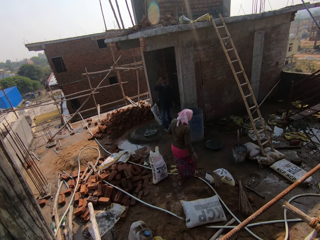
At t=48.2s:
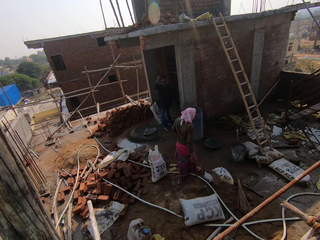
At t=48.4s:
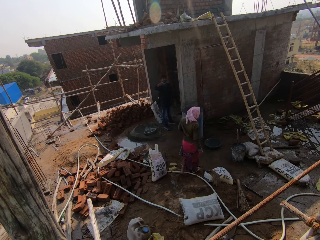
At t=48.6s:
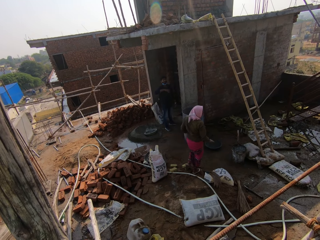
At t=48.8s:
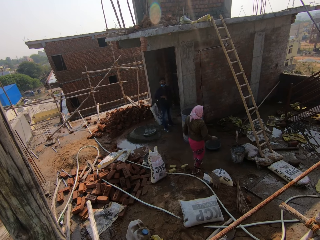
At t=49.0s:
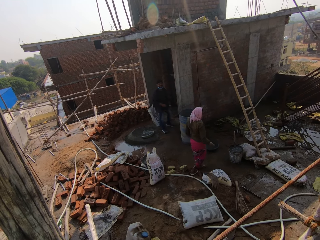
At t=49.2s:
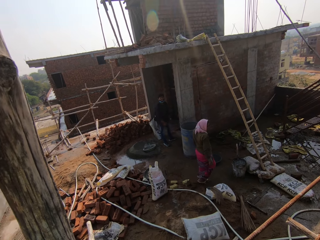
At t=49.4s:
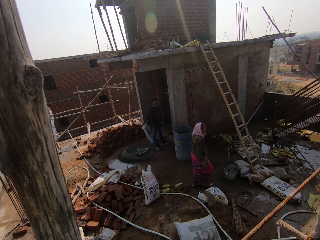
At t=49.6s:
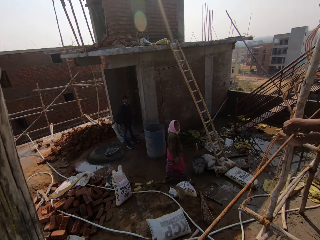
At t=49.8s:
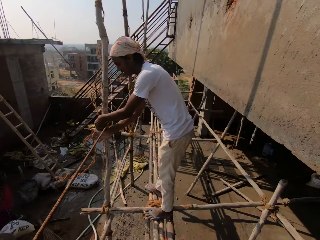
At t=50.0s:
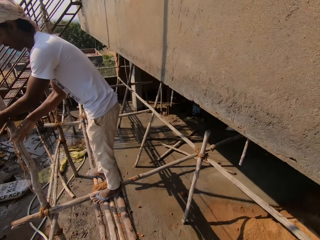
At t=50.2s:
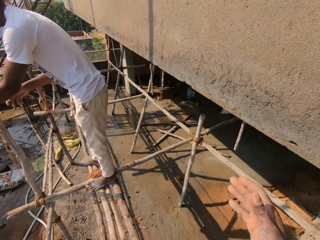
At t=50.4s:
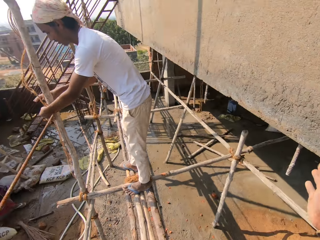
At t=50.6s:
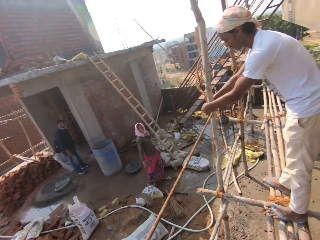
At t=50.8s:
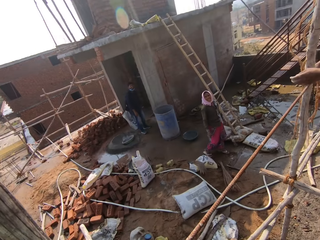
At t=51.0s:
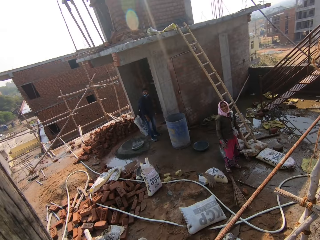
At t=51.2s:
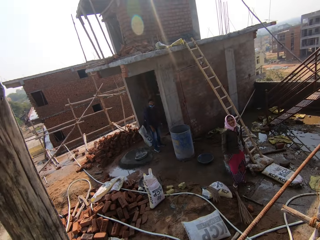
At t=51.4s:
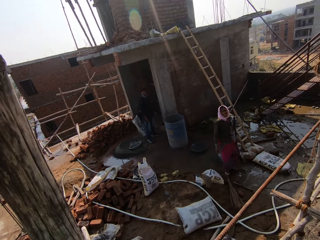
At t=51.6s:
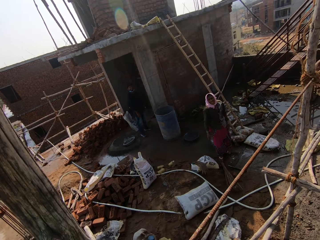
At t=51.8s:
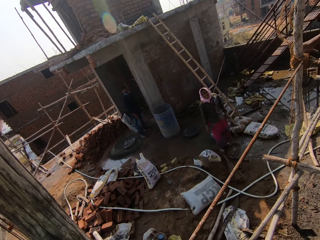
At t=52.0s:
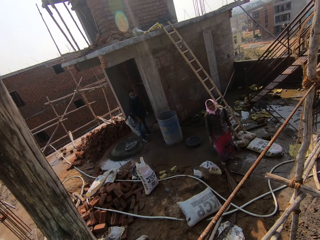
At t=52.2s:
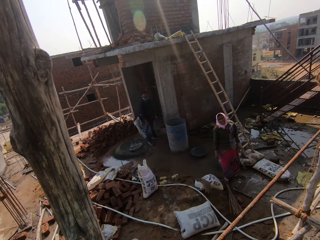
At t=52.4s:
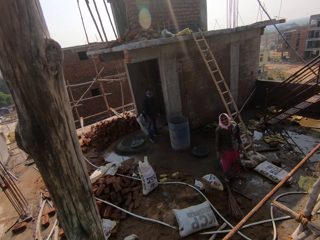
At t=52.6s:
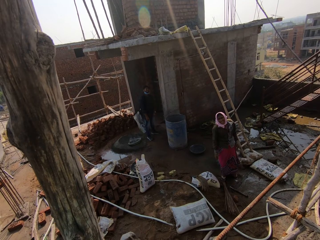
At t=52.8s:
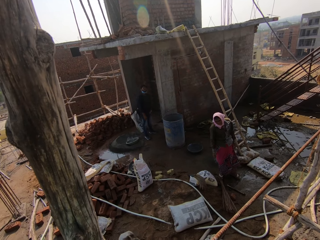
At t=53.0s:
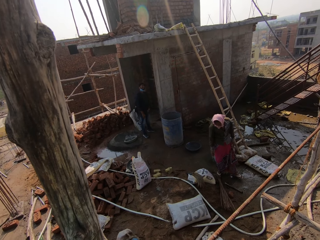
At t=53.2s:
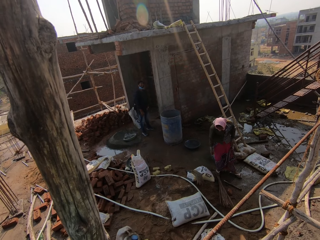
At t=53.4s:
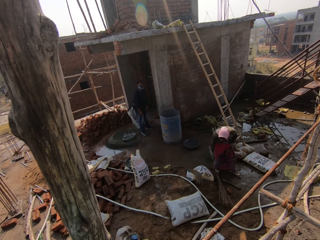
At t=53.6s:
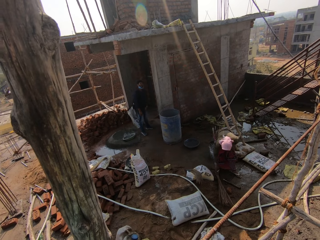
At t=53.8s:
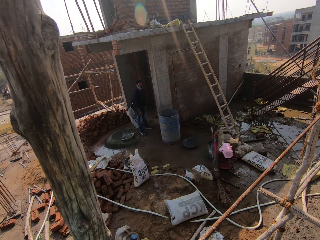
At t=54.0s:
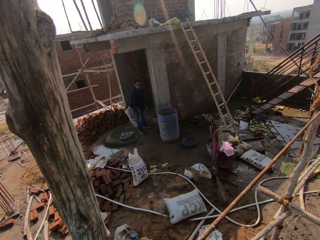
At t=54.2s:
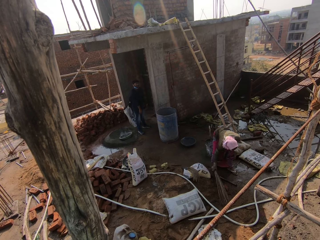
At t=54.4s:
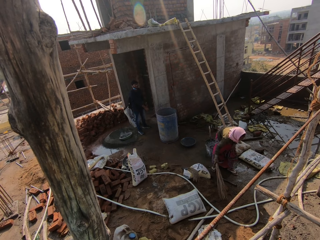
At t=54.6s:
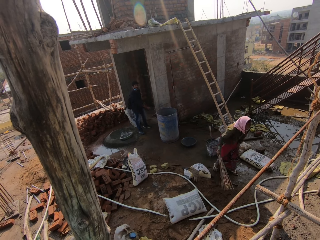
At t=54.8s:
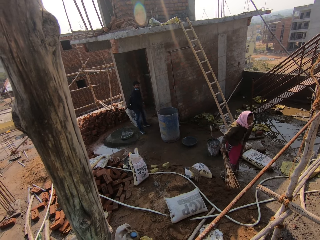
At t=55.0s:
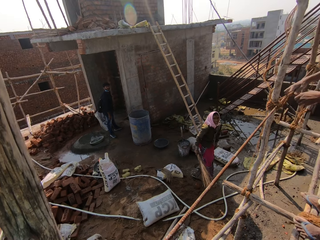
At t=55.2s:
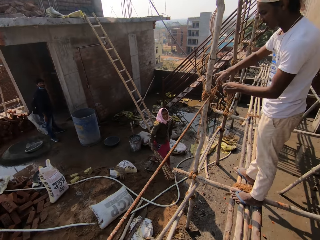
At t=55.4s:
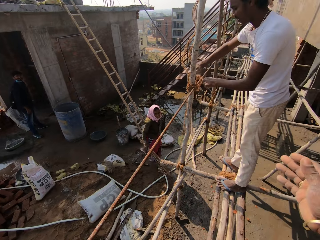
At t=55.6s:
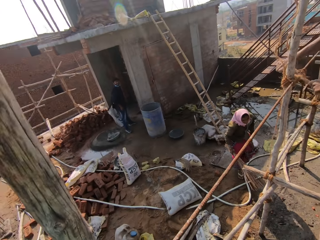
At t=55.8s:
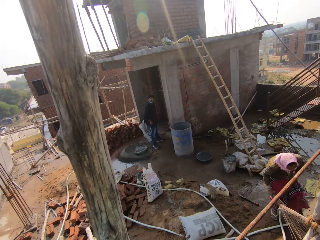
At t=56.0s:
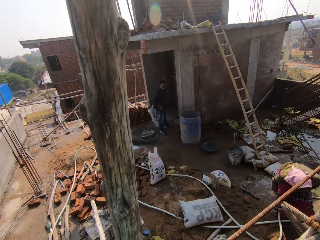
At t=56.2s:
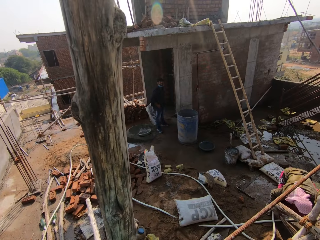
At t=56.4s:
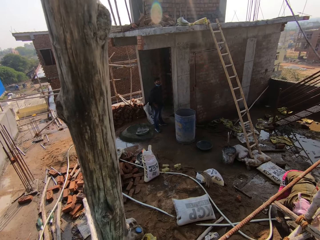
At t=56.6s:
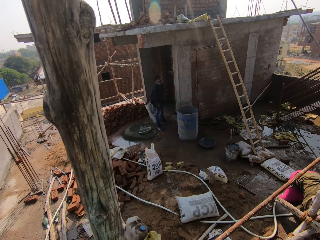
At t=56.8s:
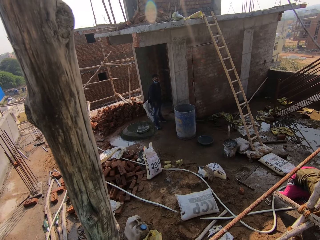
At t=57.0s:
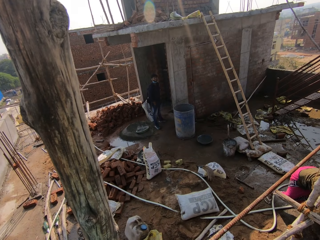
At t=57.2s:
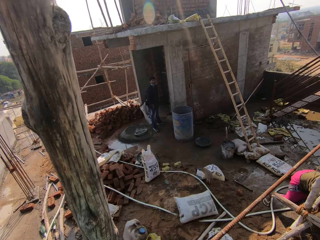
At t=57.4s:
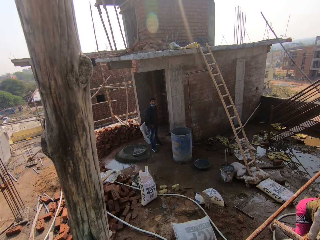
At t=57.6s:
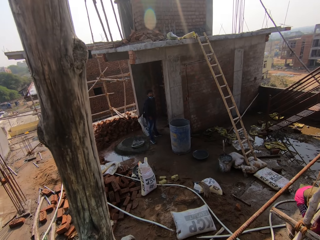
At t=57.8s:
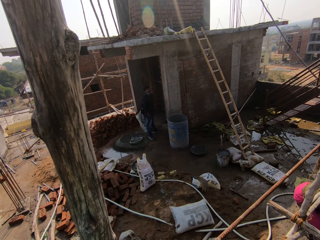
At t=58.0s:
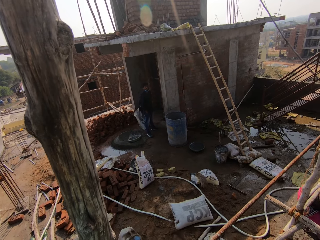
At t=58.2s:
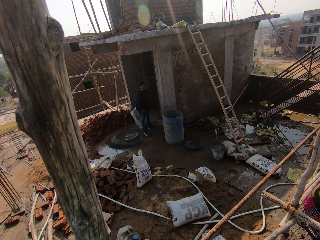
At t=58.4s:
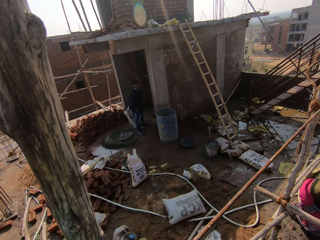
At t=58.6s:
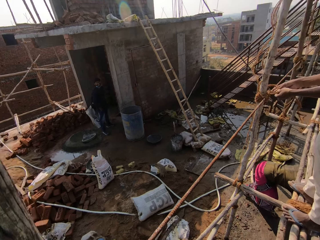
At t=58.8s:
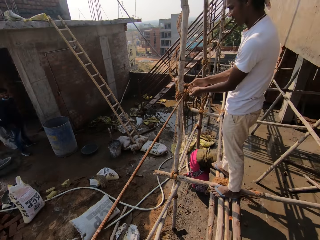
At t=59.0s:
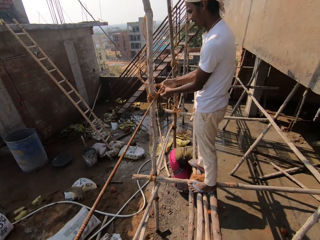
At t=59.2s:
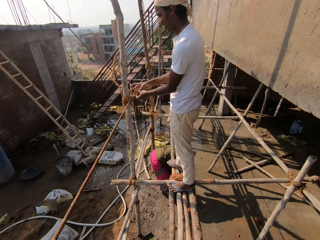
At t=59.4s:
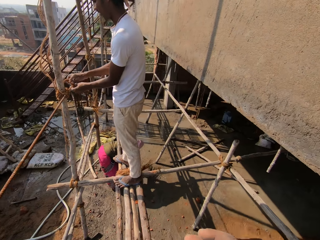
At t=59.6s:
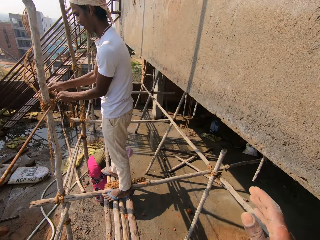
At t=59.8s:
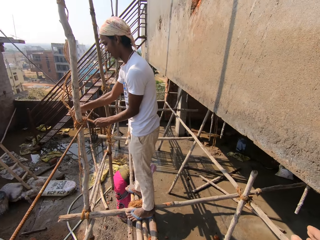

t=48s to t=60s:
A woman picks up a broom from the ground with her right hand. A man tightens a rope on a bamboo stick with his hands. The woman sweeps the ground with the broom in her right hand.

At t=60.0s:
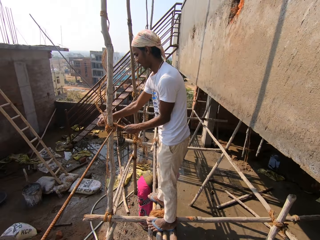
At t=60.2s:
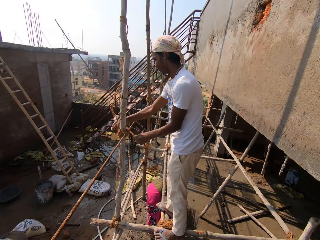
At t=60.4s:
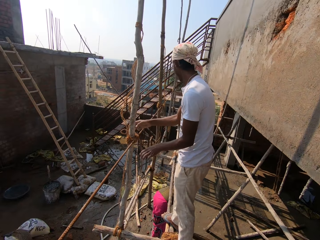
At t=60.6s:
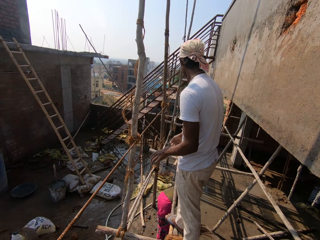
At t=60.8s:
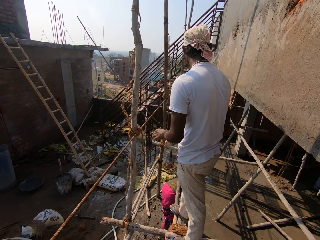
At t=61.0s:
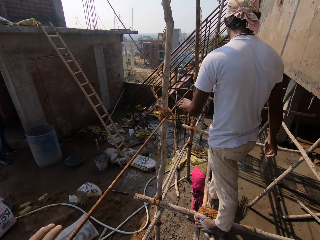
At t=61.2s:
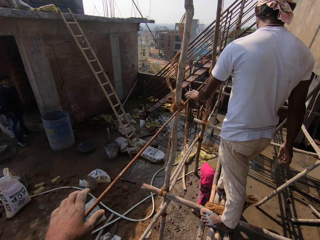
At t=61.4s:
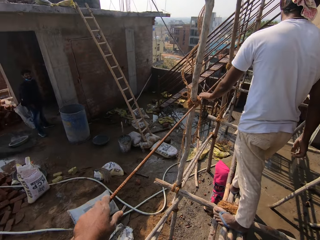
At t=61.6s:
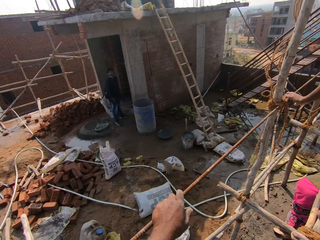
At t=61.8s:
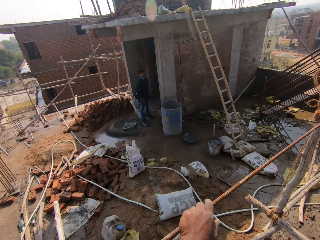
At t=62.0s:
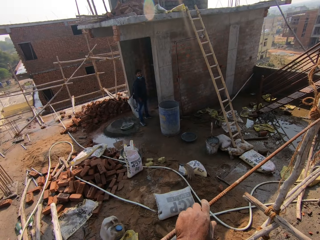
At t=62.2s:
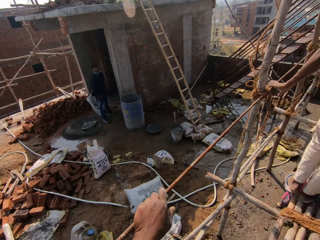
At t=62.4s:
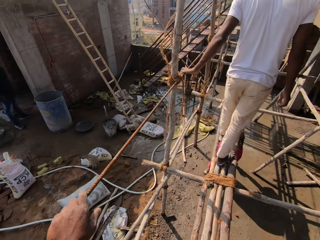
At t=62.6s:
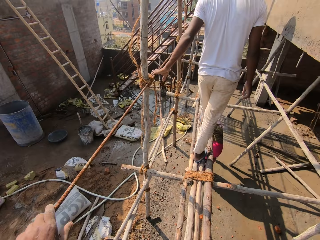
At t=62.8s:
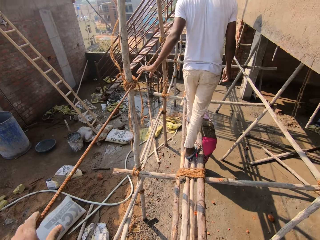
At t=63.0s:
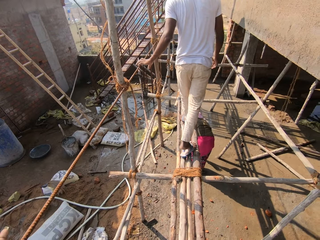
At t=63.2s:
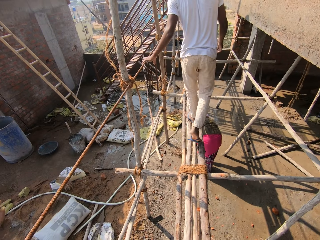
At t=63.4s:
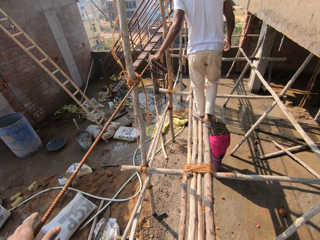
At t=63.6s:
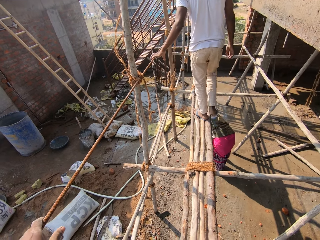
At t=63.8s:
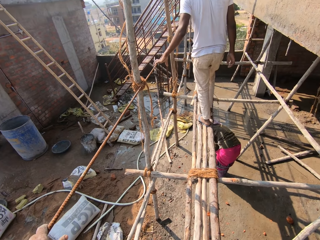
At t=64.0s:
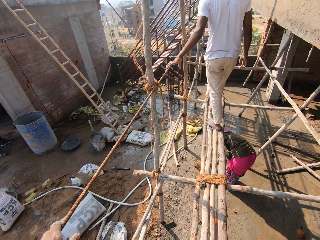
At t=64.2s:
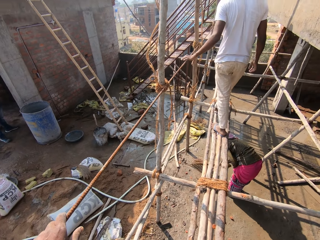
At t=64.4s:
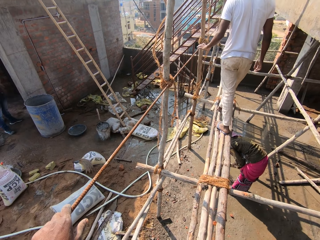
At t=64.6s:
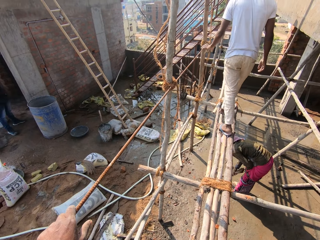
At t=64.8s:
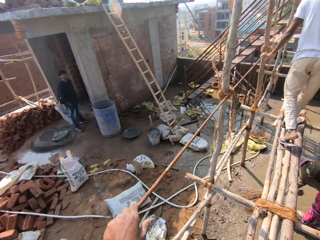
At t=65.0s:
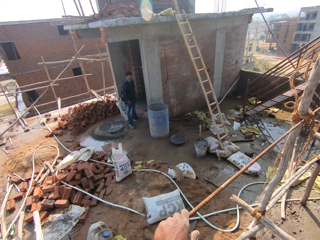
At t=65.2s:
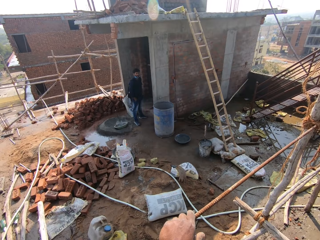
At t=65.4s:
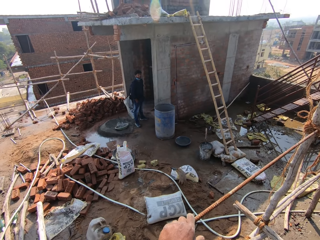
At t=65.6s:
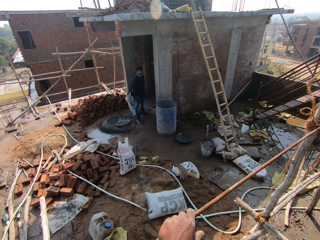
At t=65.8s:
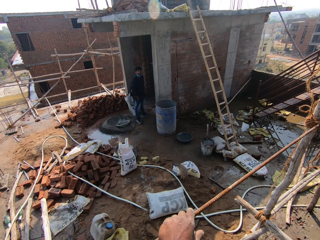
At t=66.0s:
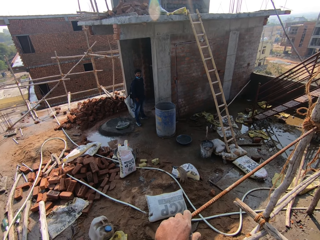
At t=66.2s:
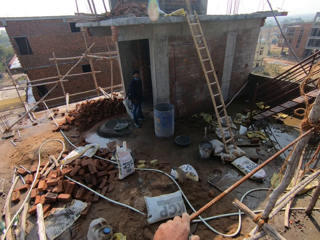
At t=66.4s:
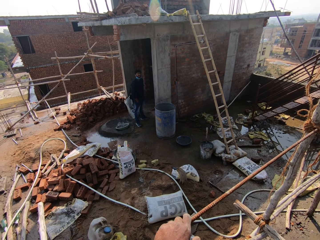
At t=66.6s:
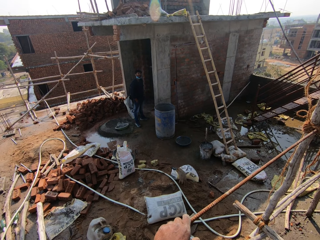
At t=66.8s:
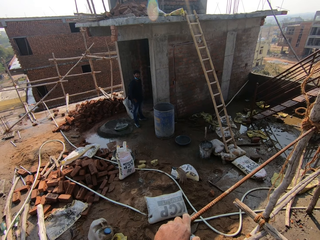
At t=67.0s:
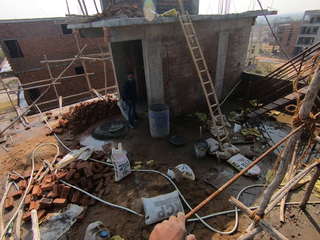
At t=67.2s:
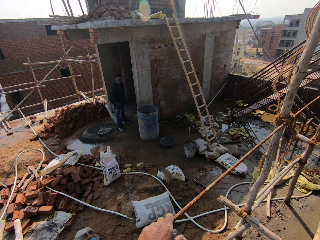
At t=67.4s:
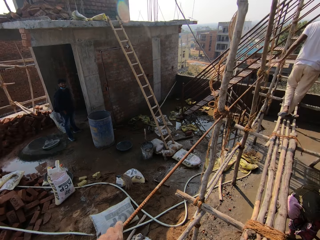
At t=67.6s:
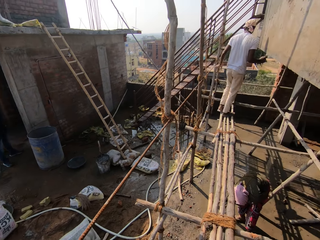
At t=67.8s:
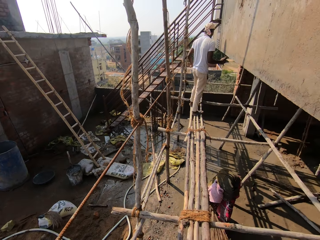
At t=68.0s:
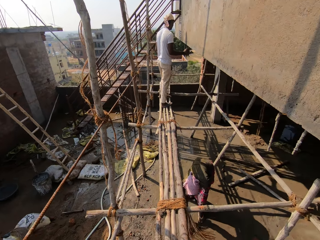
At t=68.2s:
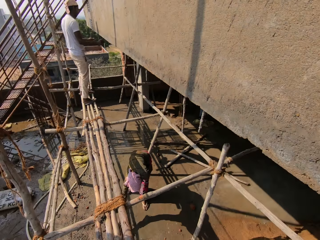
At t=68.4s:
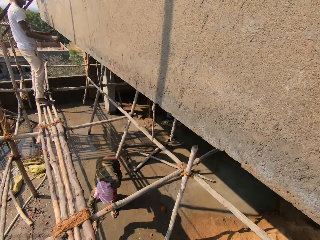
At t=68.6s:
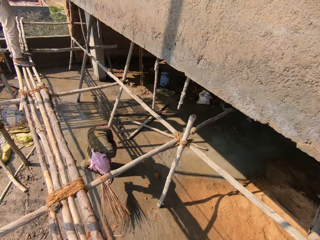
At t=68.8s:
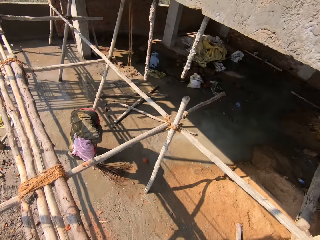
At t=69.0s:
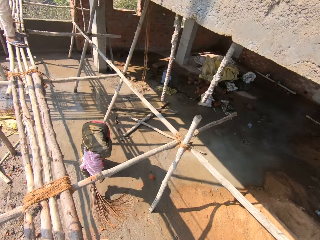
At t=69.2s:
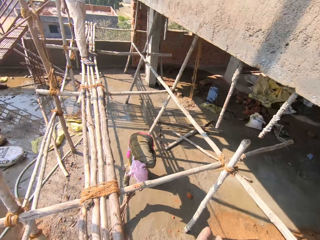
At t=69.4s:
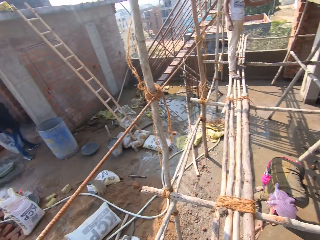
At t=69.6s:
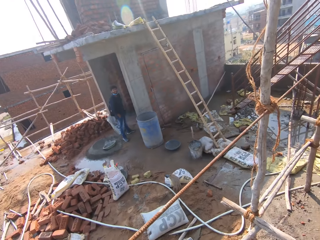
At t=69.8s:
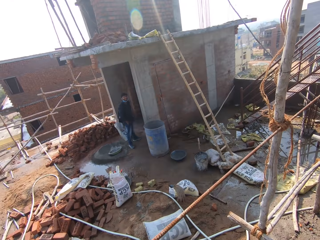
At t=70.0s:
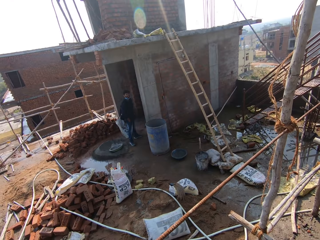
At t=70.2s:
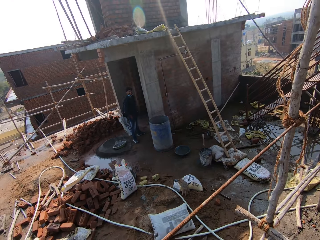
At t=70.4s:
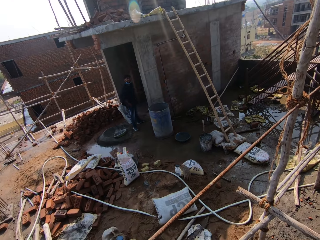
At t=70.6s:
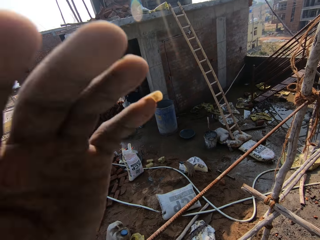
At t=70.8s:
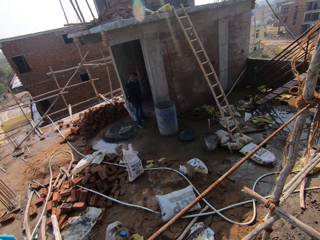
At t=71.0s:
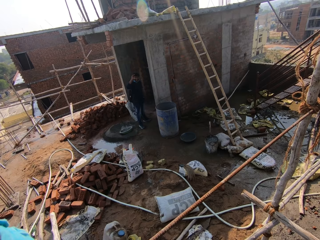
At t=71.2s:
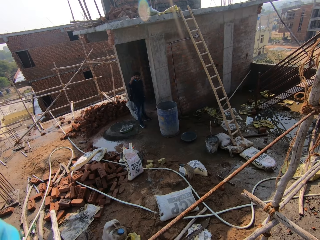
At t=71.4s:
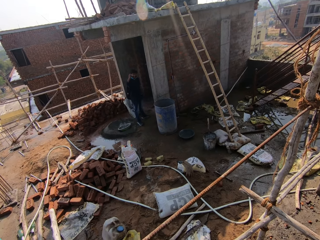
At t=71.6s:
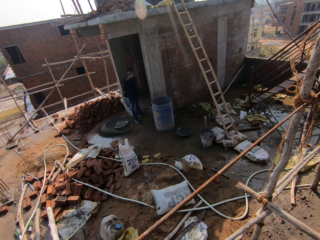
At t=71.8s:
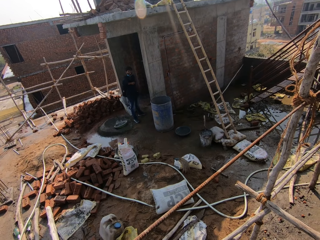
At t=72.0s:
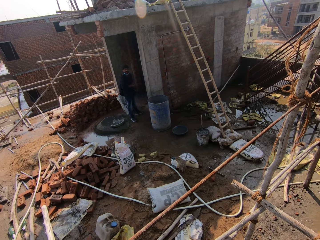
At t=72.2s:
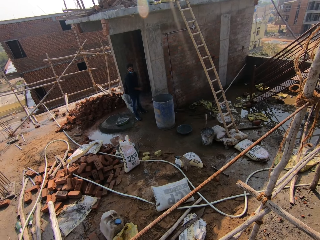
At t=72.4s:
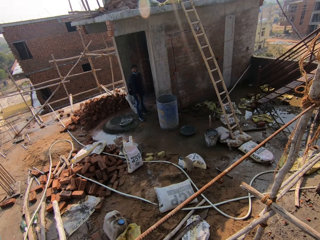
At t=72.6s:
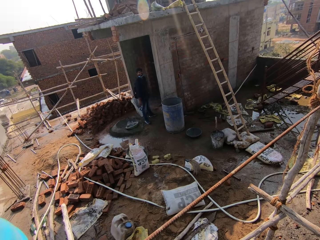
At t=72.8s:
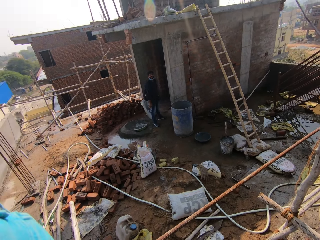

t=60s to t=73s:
The camera wearer looks around. A person sweeps the floor. The camera wearer interacts with another person. He touches his face with his left hand.
